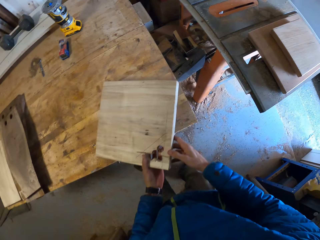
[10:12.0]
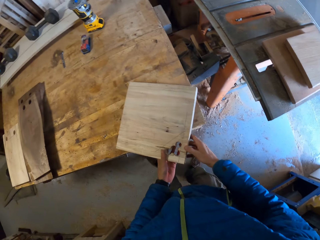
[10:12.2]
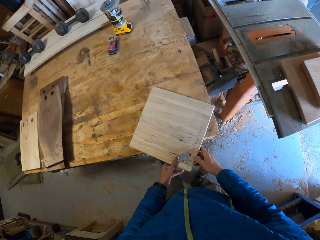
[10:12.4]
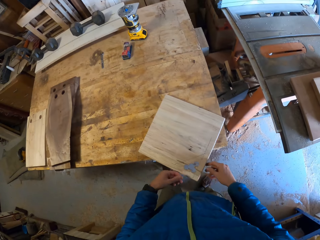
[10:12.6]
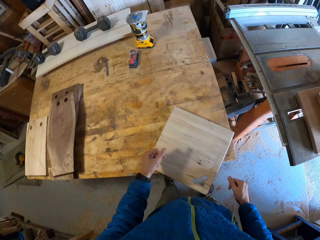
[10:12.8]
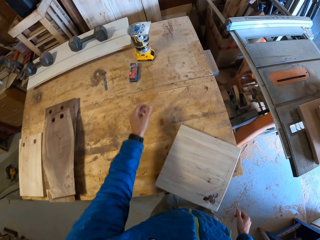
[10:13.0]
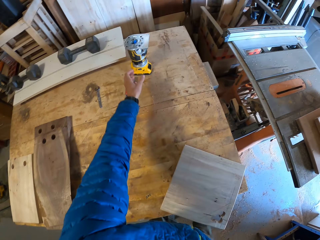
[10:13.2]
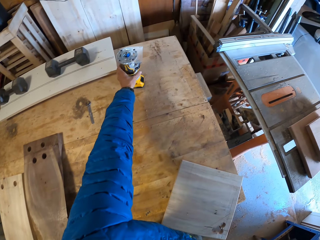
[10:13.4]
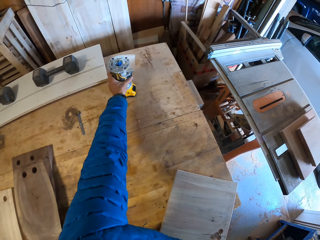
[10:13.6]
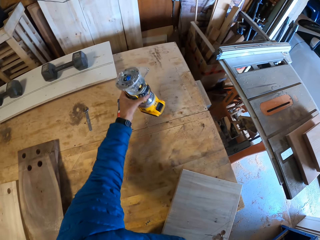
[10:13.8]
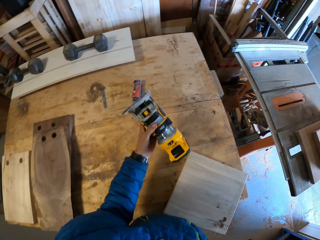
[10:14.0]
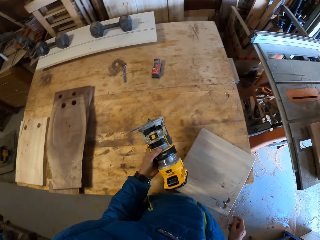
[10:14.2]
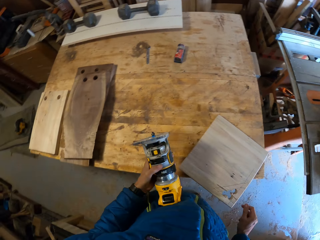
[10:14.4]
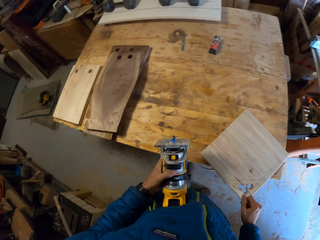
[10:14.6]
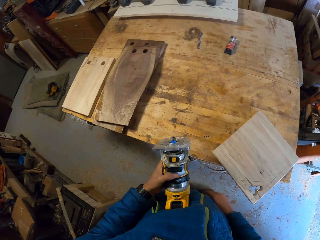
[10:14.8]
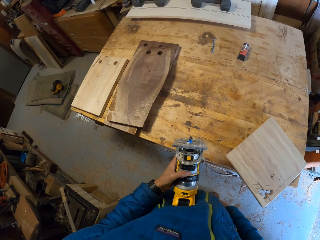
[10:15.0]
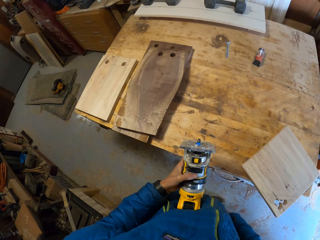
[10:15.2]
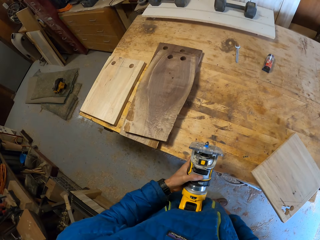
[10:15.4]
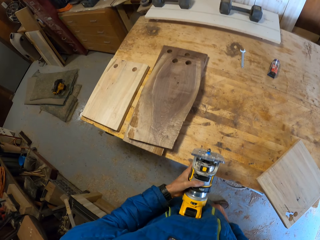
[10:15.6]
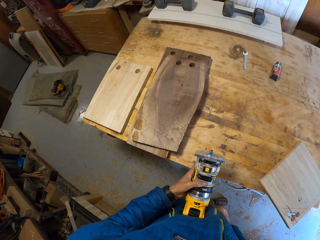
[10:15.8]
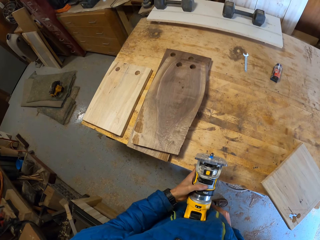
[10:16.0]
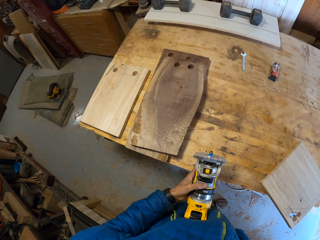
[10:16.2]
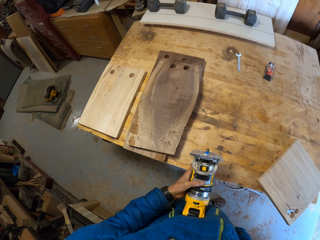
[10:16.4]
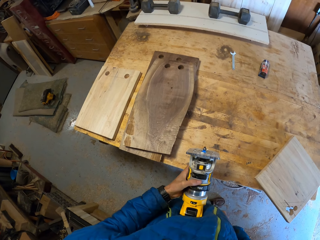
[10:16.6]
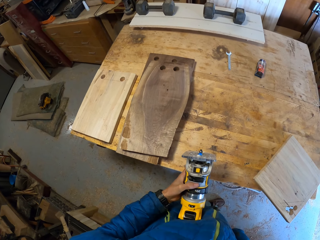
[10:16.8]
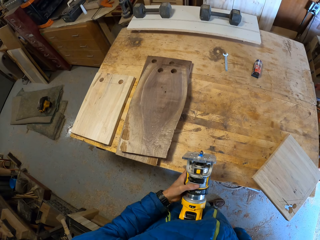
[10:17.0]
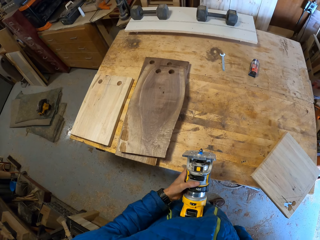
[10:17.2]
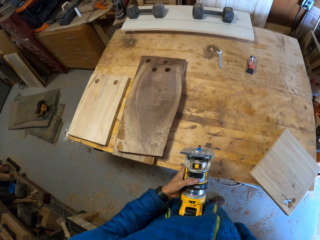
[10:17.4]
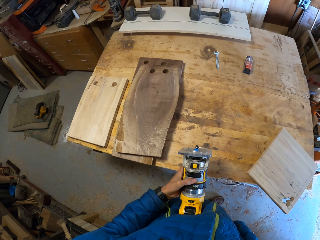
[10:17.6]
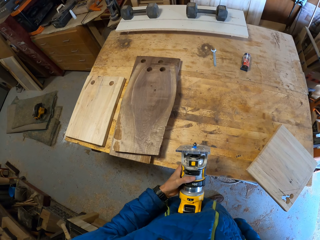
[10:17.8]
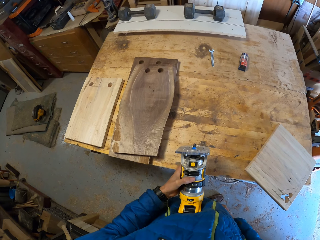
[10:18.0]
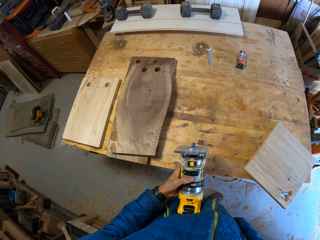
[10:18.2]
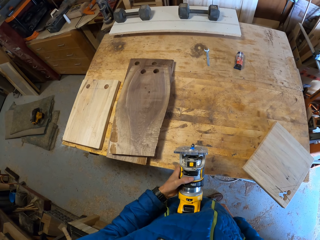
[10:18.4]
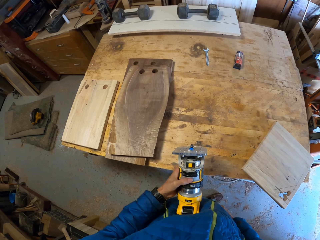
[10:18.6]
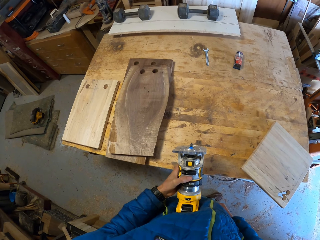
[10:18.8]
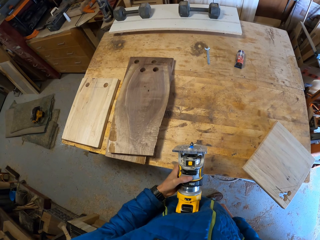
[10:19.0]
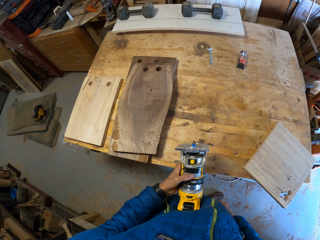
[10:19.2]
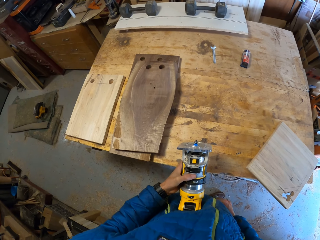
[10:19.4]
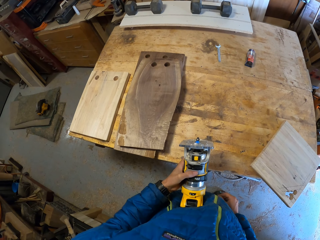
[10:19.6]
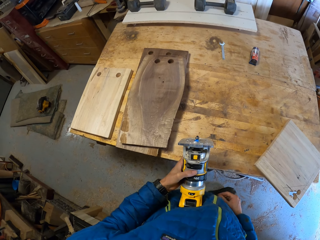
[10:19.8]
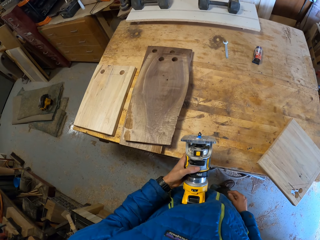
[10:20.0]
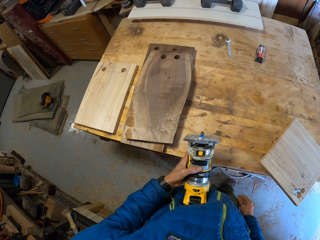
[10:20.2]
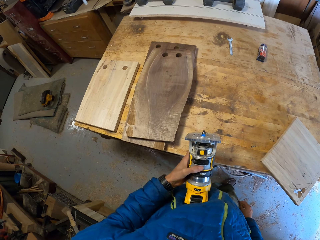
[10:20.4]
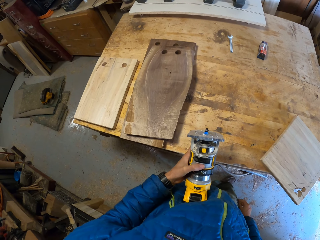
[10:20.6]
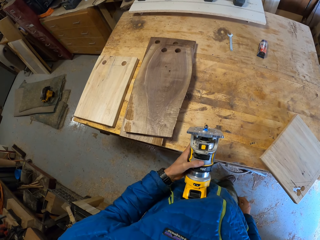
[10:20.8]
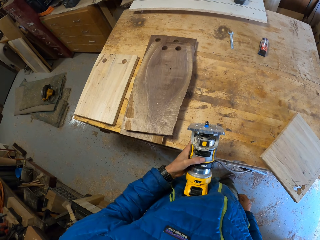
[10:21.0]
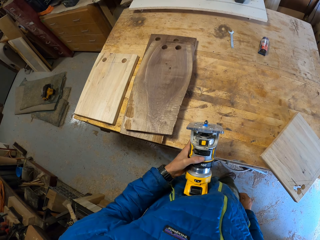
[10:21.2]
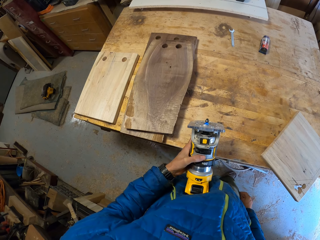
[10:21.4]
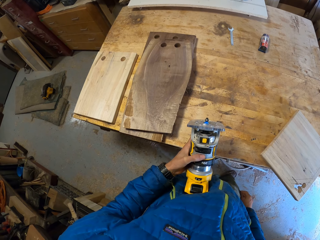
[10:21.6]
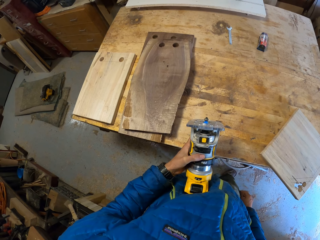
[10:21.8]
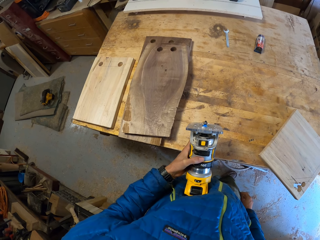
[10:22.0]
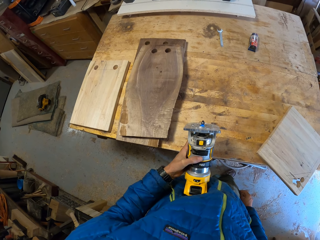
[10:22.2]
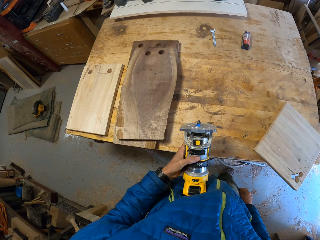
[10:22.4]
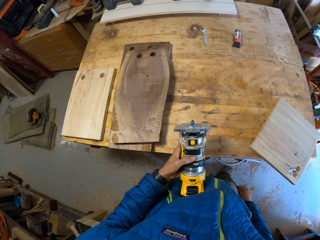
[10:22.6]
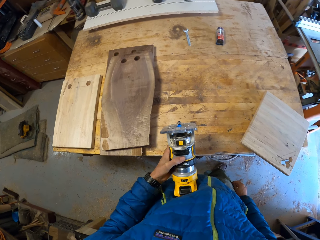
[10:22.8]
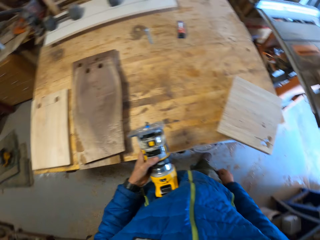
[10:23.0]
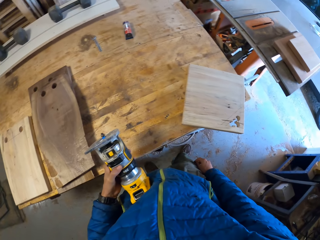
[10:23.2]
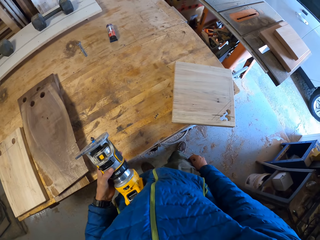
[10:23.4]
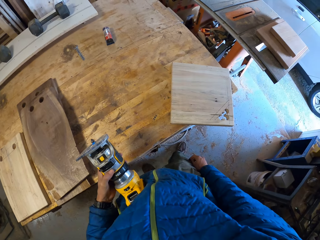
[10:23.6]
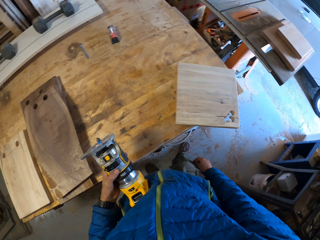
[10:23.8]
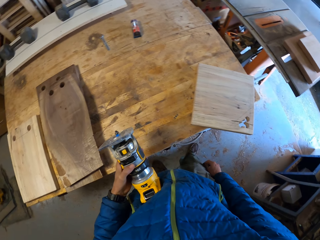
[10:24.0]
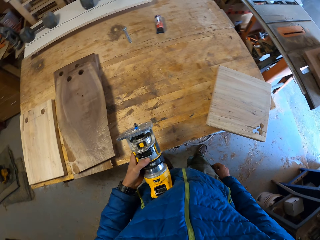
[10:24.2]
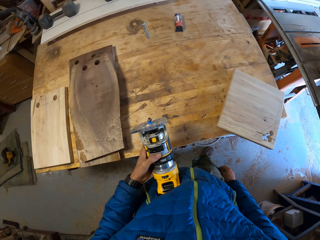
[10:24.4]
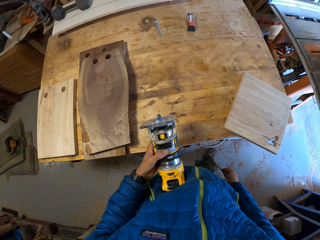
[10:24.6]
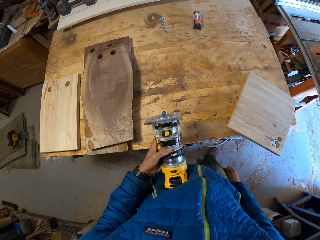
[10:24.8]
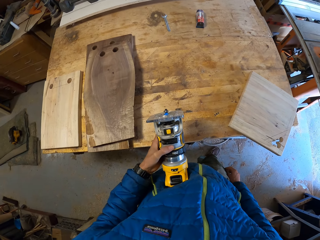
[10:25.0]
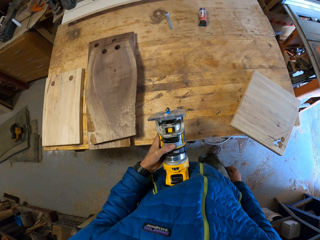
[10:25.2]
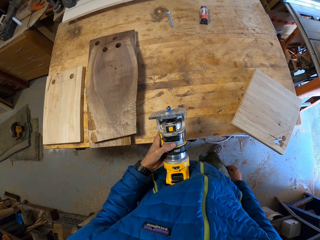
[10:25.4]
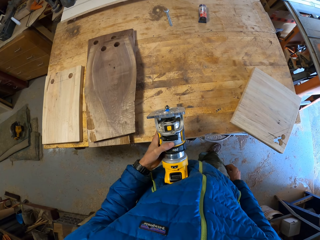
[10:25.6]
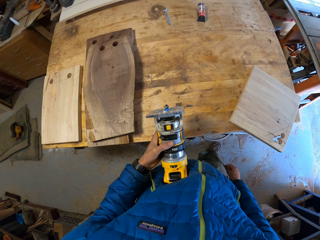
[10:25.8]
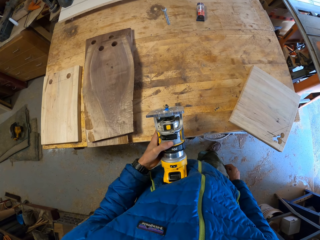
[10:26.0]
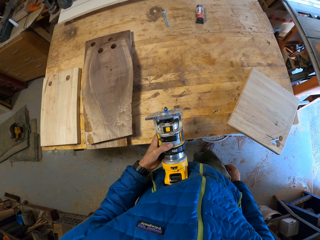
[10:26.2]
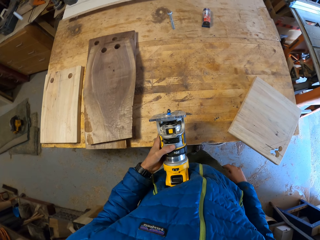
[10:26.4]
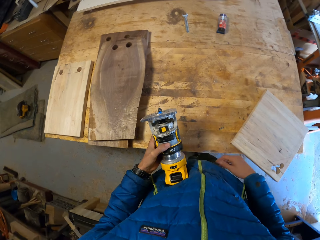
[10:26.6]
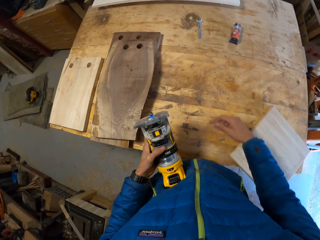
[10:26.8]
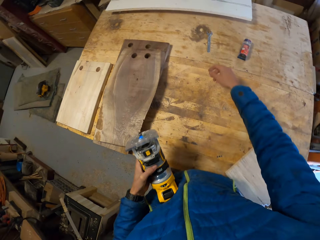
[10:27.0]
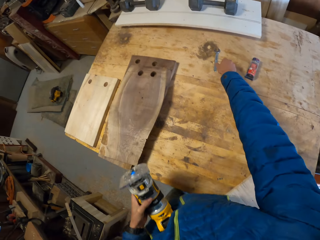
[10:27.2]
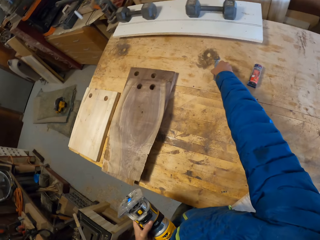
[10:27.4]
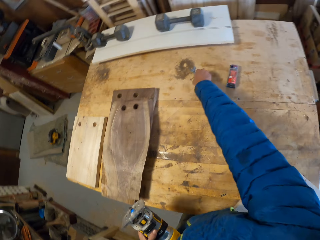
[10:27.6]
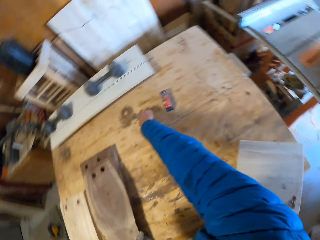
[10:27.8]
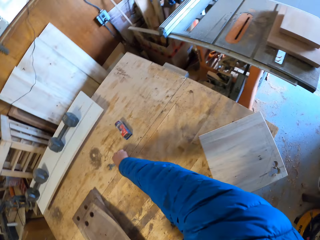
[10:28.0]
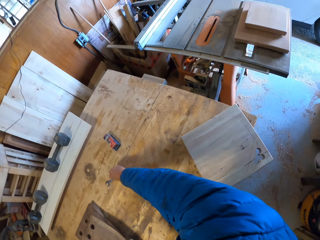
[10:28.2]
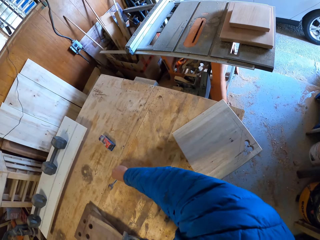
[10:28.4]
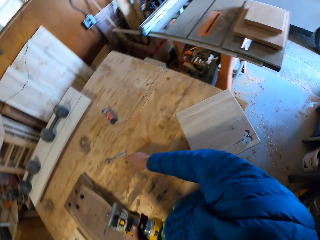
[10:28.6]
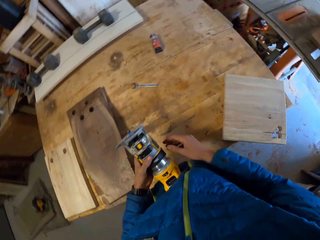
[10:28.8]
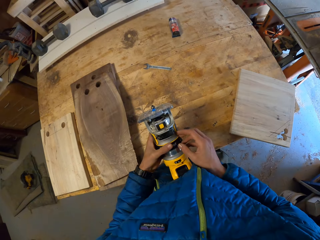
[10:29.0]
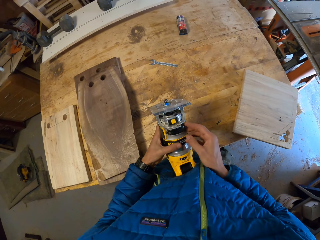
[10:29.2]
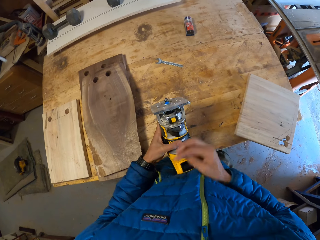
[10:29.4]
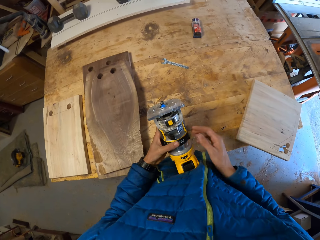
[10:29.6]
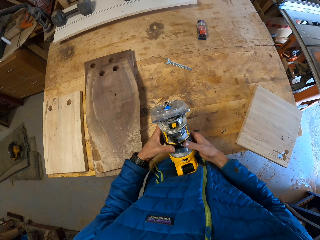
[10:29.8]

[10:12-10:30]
The camera wearer places the wood on the table. He carries a wood router from the table with his left hand. He stares at the wood router. He looks around the workshop. He stares at the wood router. He moves a spanner on the table with his right hand.
